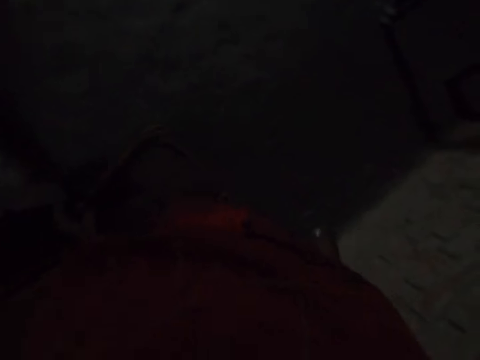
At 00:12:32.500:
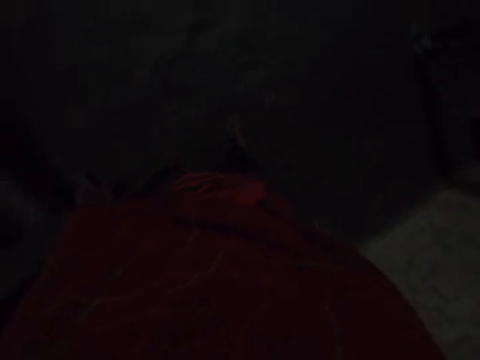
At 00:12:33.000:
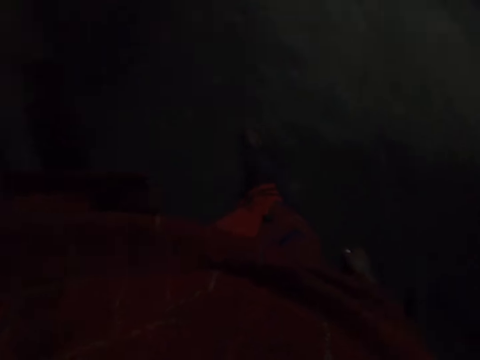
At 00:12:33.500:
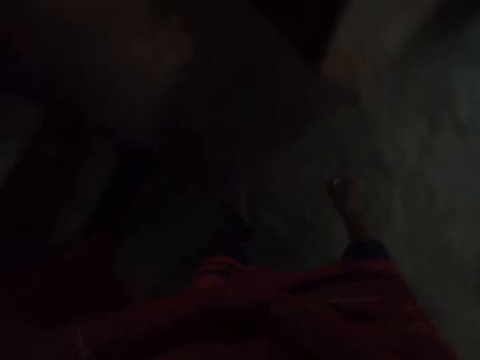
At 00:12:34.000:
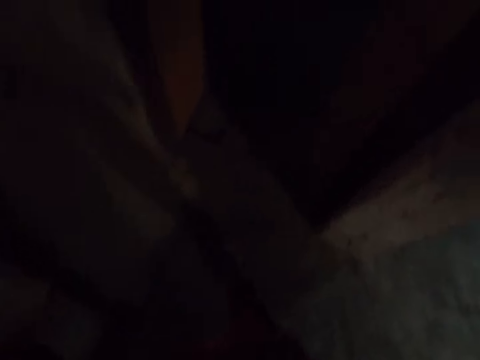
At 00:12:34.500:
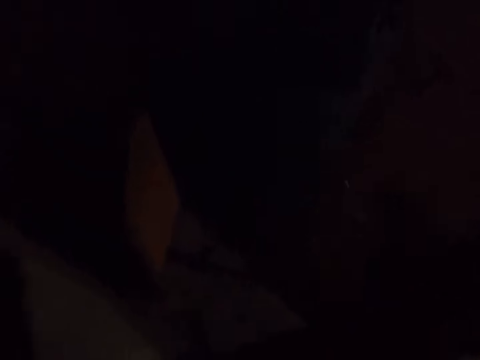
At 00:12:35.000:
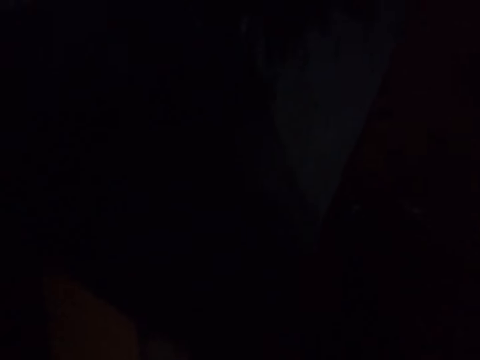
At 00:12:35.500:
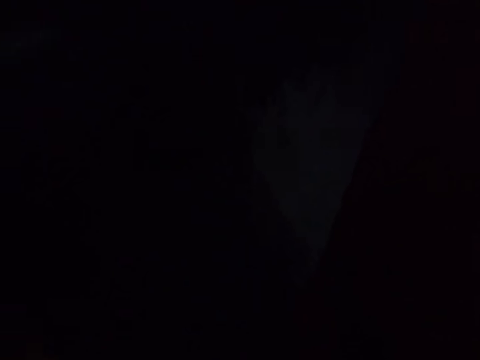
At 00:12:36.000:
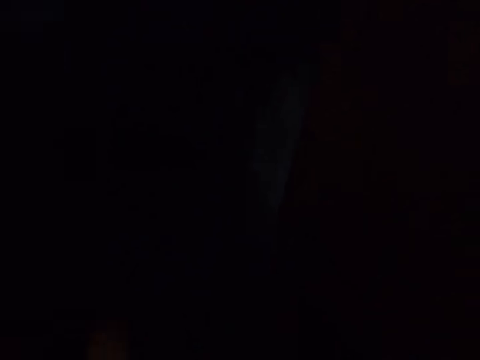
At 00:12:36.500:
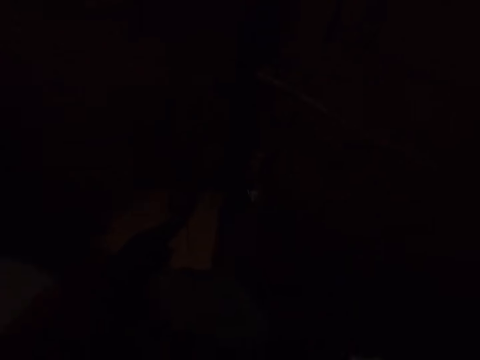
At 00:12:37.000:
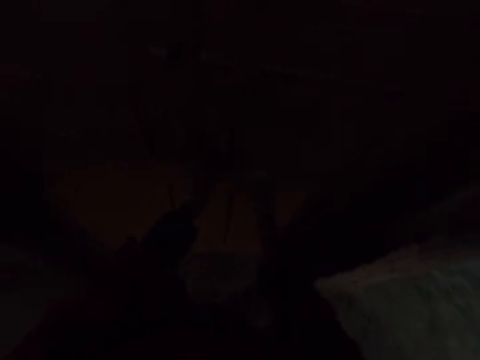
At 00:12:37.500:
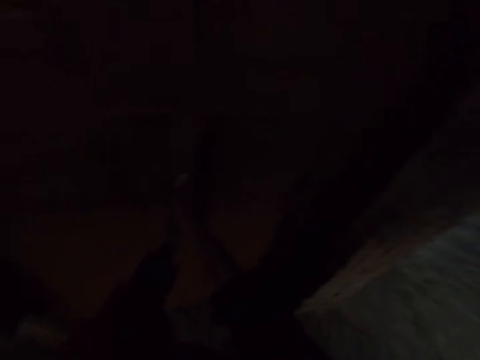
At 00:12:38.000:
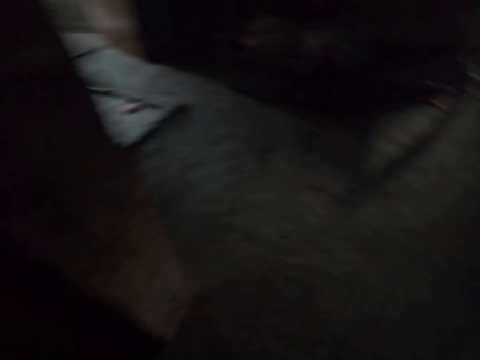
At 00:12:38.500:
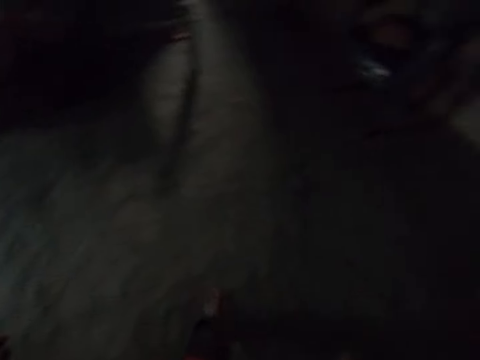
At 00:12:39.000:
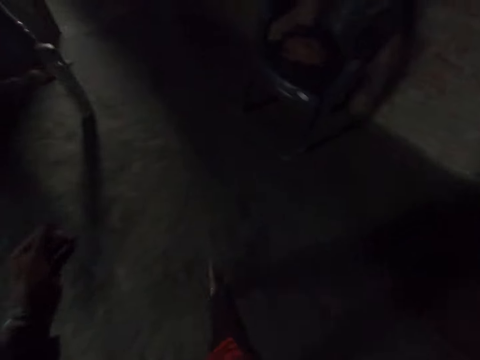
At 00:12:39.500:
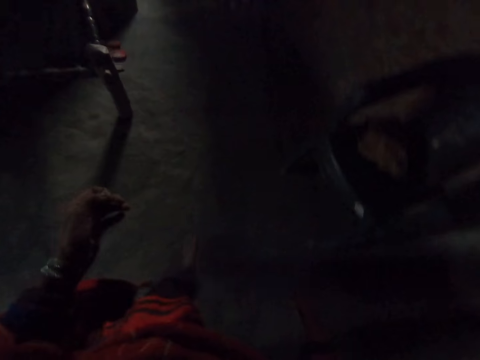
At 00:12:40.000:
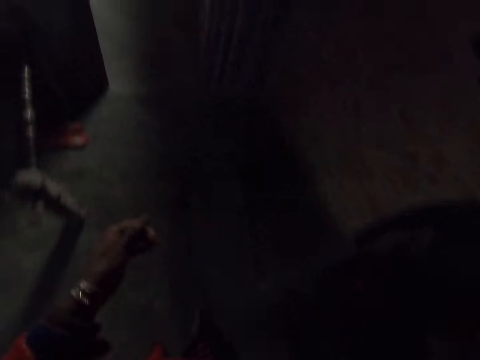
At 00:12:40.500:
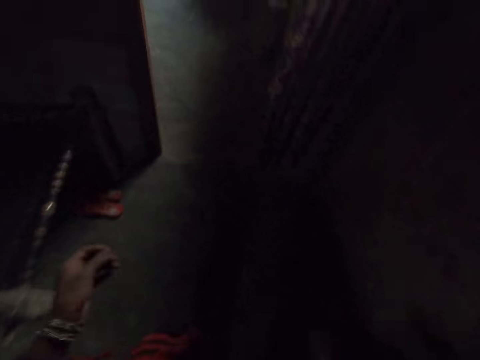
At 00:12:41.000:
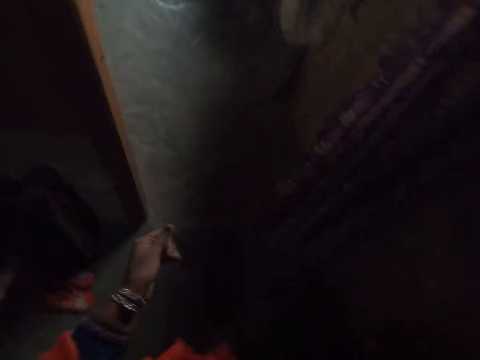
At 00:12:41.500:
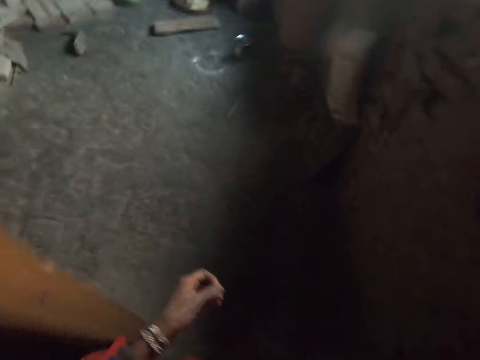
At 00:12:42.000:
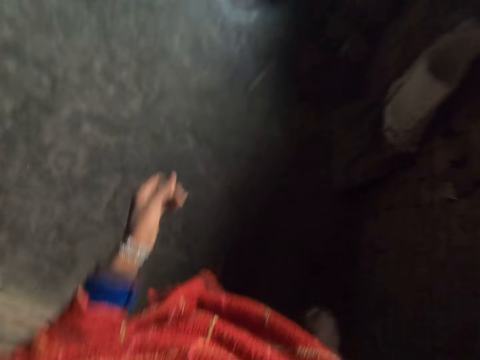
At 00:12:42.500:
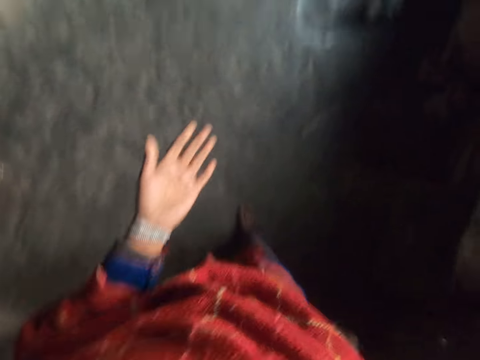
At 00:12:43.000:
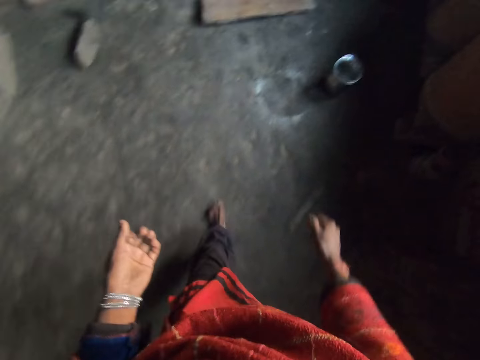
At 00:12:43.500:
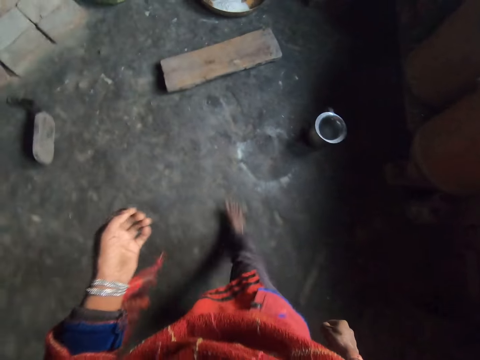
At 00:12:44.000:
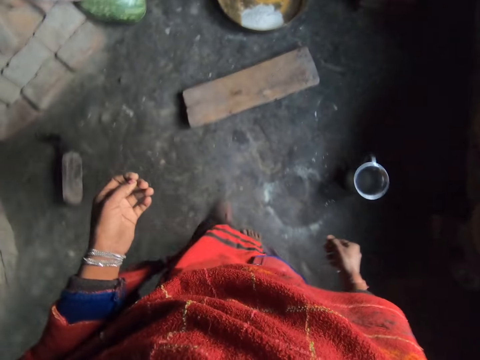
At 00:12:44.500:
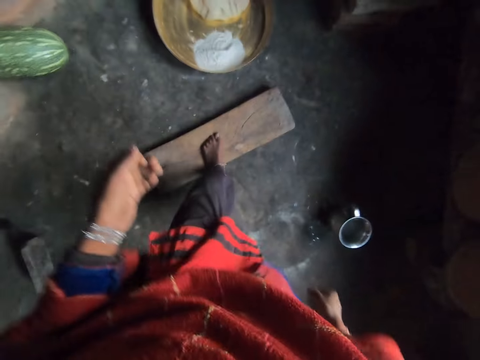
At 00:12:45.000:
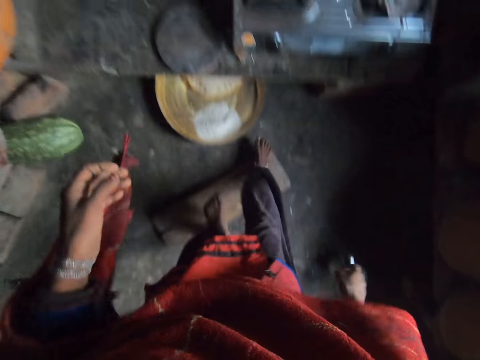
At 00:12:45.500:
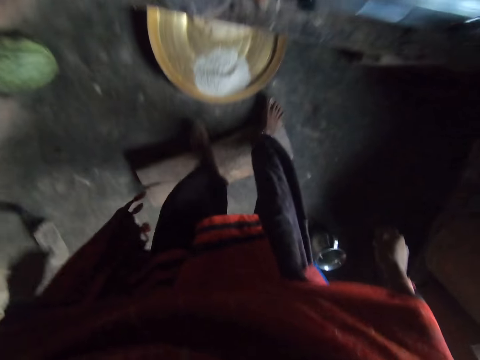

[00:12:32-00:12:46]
The camera wearer walks around the room. She walks into the kitchen. She rubs her left fingers together. She stands on a plank on the floor.

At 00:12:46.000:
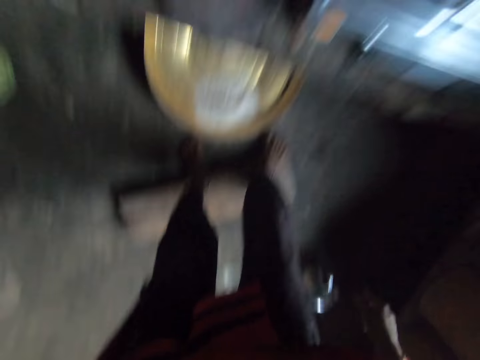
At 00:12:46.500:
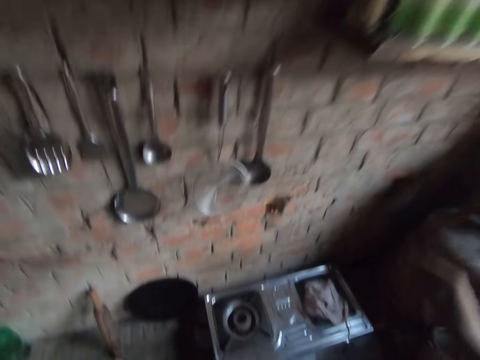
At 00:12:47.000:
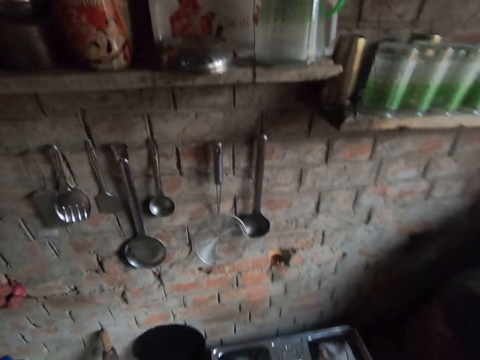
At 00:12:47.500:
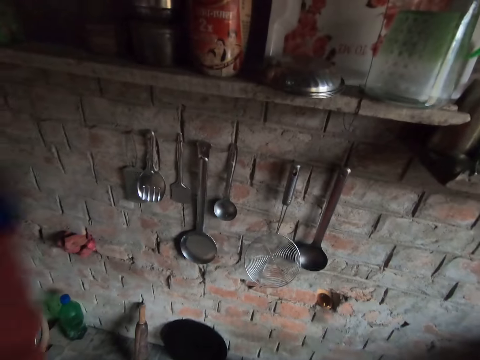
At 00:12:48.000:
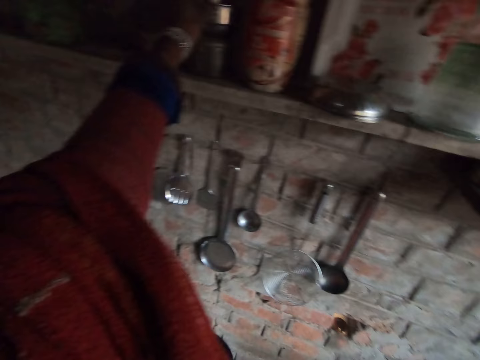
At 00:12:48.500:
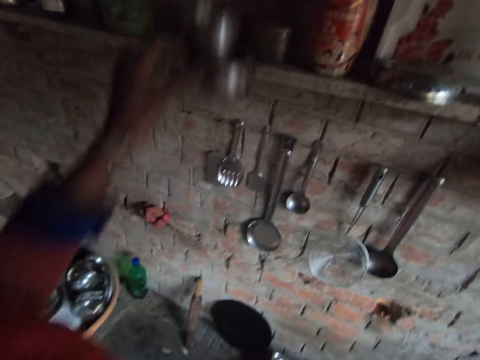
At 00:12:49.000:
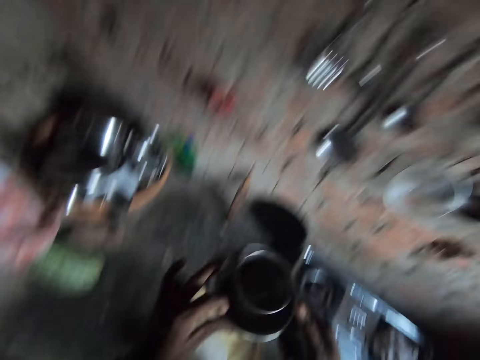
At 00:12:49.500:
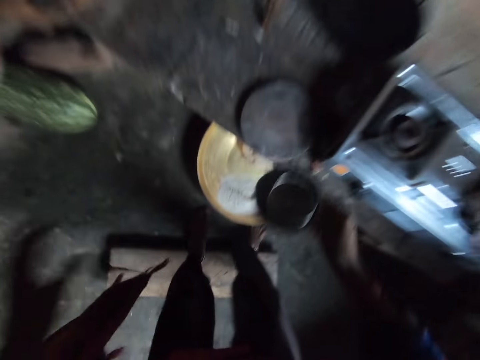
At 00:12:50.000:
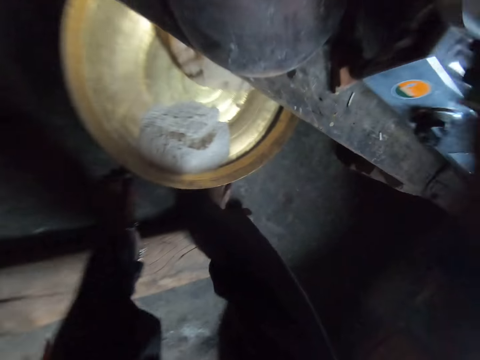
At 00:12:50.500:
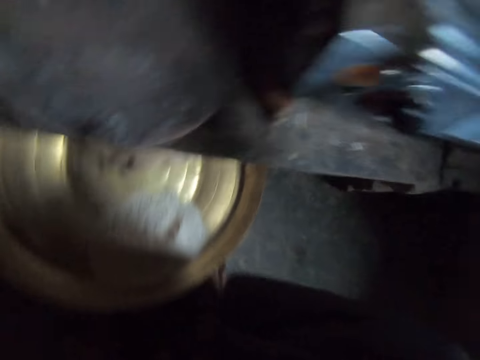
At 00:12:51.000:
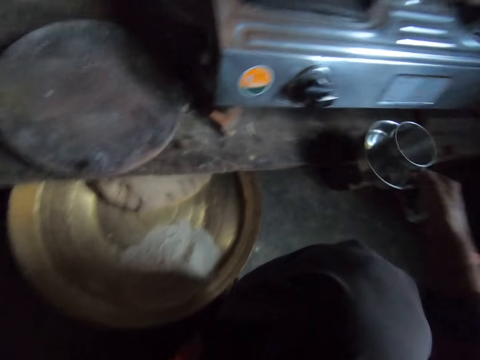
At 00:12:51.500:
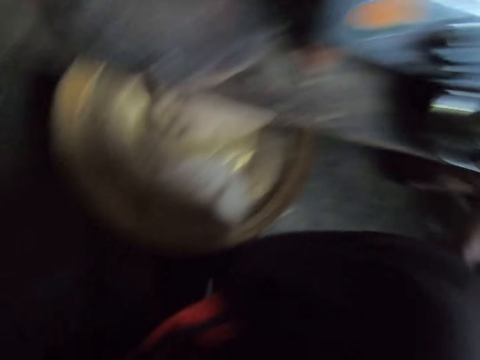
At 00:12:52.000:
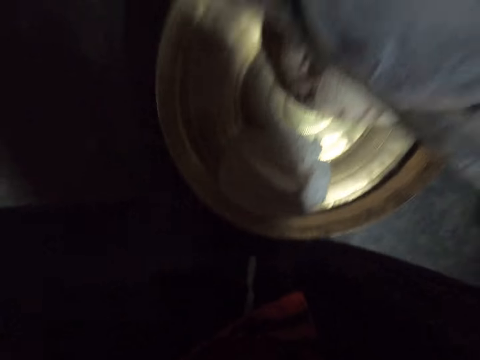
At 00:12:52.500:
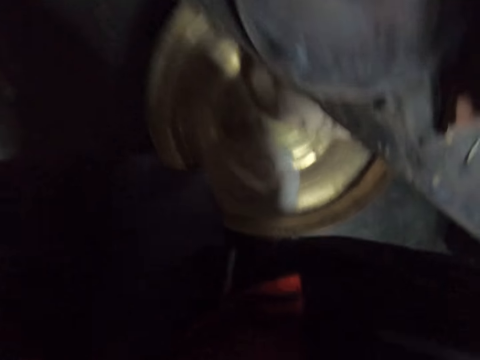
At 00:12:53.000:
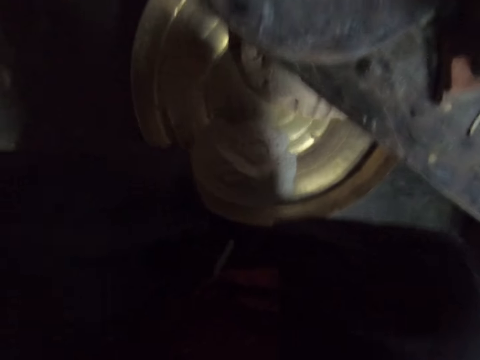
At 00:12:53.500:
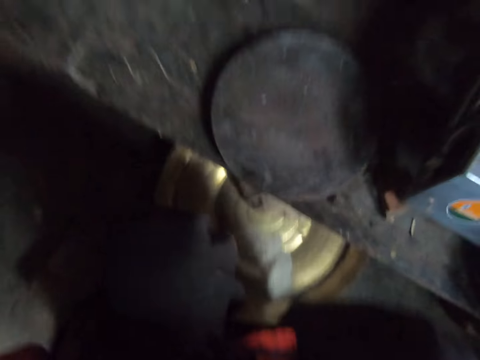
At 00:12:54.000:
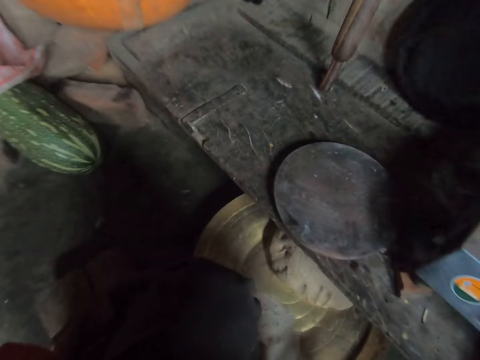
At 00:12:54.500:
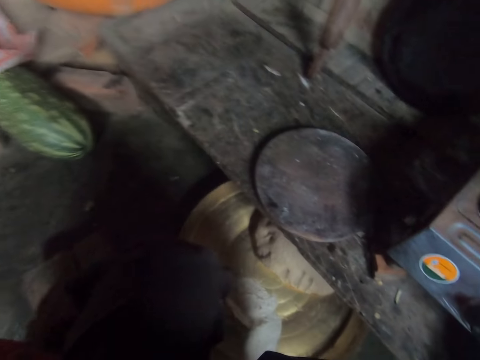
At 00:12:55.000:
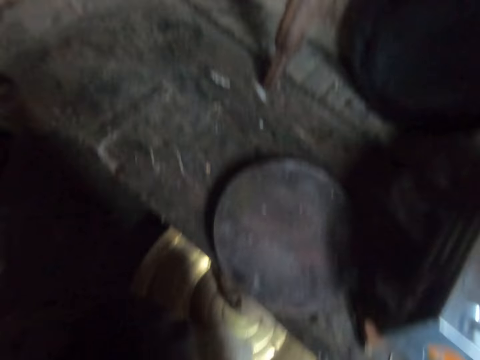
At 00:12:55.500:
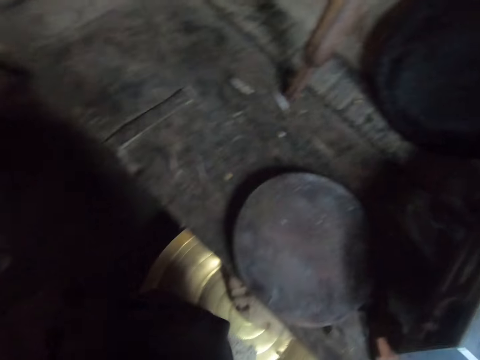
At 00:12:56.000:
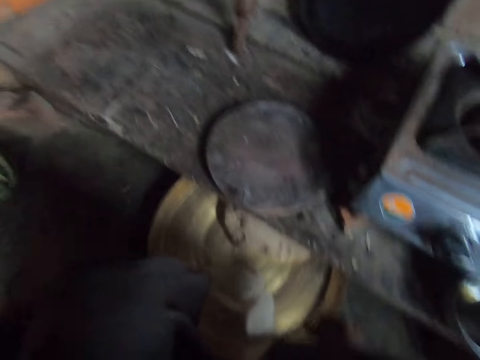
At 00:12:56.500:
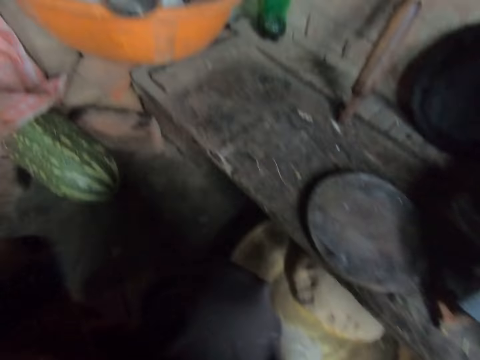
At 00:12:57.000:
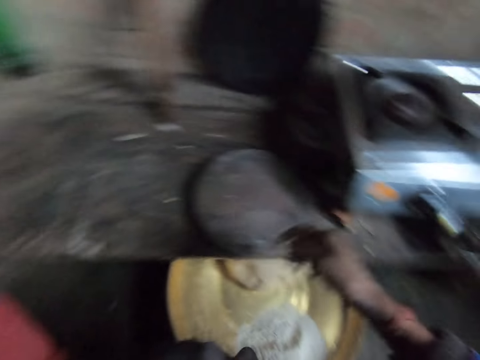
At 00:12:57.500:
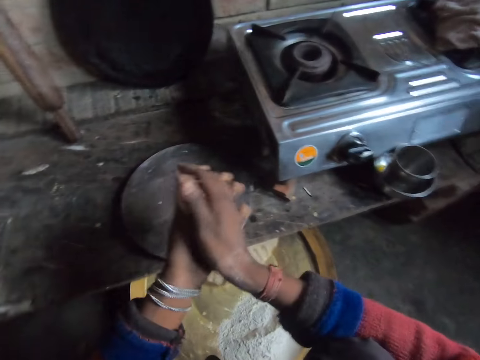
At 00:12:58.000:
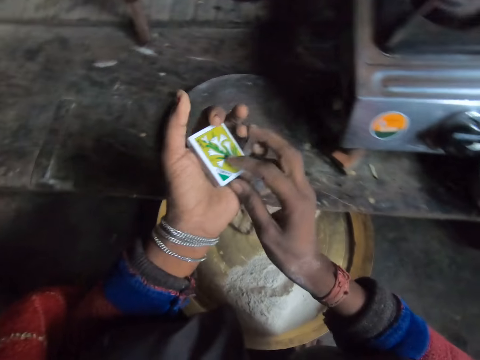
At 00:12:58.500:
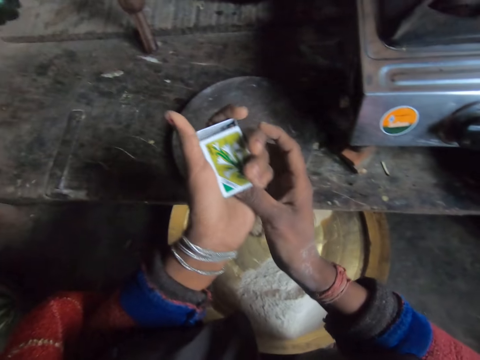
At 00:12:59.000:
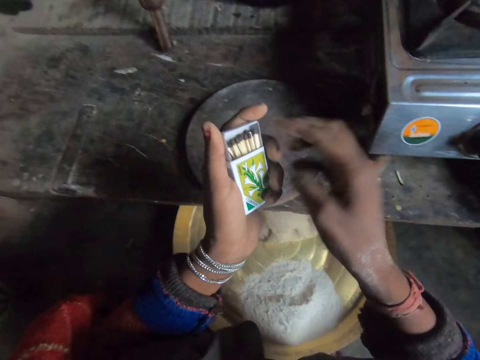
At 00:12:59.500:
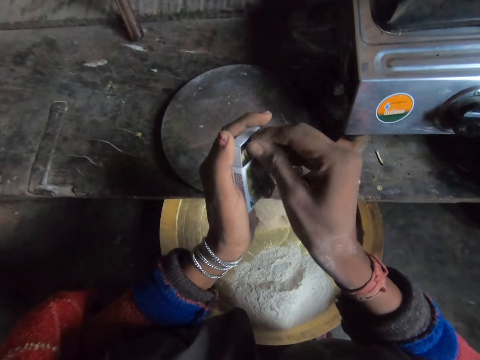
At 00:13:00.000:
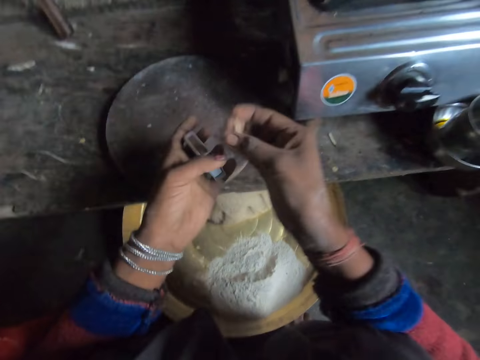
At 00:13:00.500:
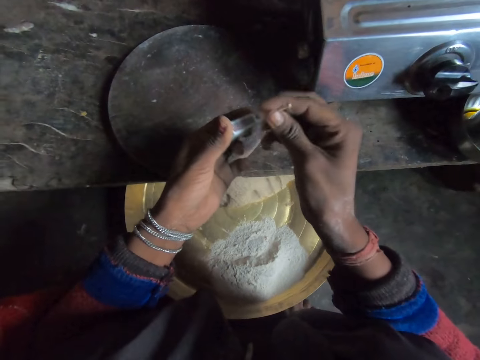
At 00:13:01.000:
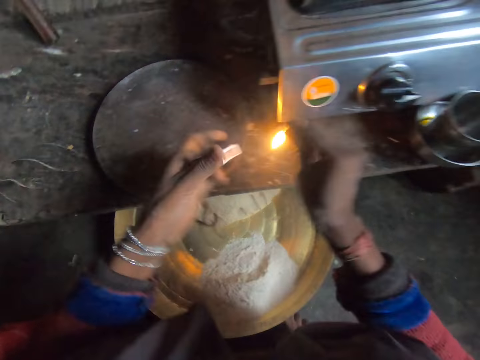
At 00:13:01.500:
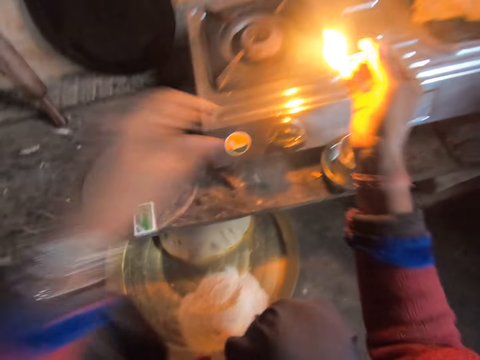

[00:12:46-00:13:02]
The camera wearer picks some containers from a top shelf with her left hand. She passes the containers to her right hand. She drops the containers on the table with her right hand. She bends. She passes a box of matches to her left hand. She opens the box of matches with her right hand. She takes a stick of match from the box of matches with her right hand. She closes the box of matches with her left hand. She strikes the box of matches with the matchstick. She drops the box of matches on the table with her left hand. She turns the switch of the cooker with her left hand.
